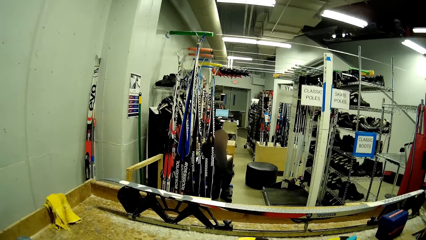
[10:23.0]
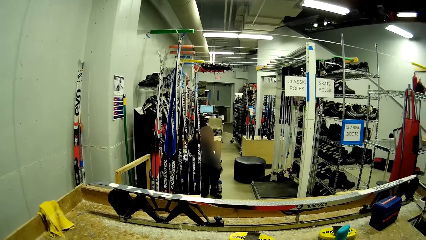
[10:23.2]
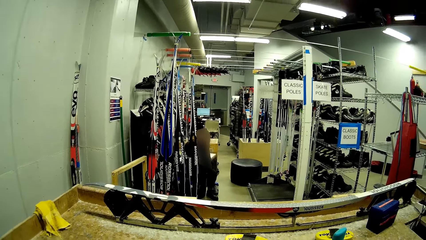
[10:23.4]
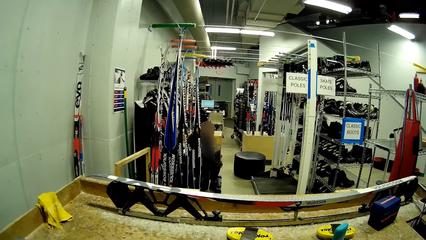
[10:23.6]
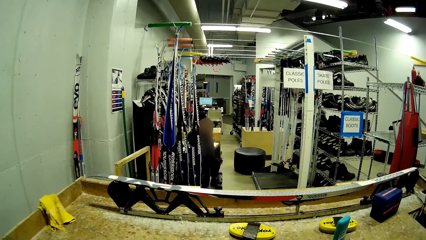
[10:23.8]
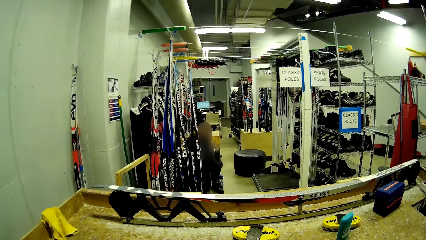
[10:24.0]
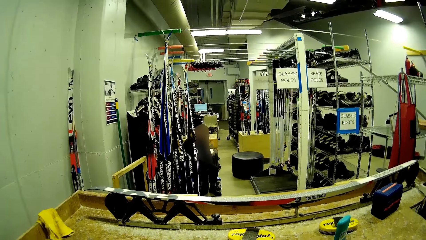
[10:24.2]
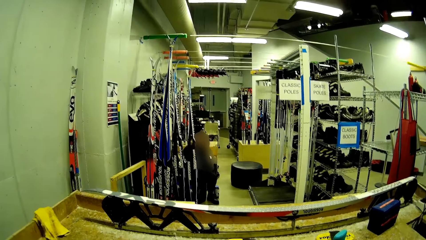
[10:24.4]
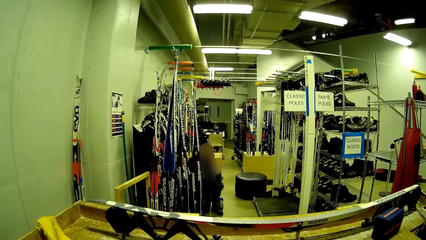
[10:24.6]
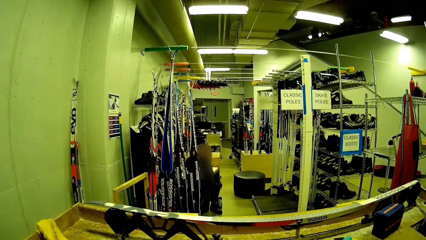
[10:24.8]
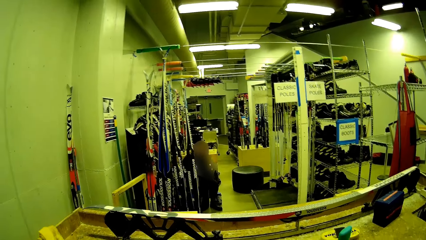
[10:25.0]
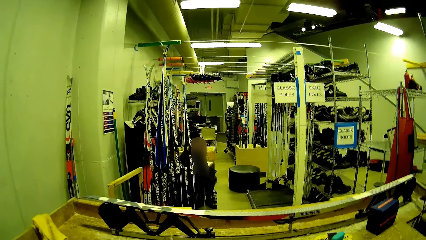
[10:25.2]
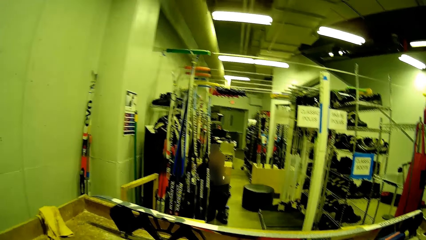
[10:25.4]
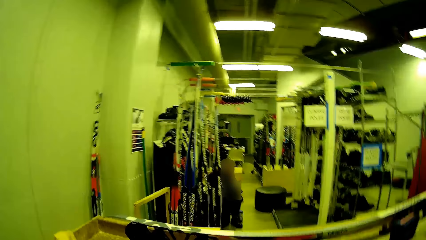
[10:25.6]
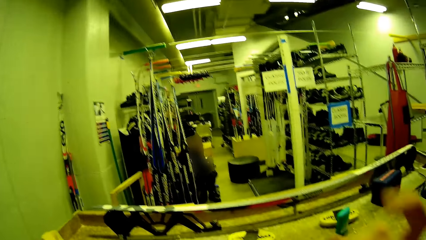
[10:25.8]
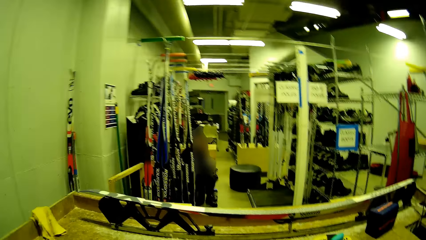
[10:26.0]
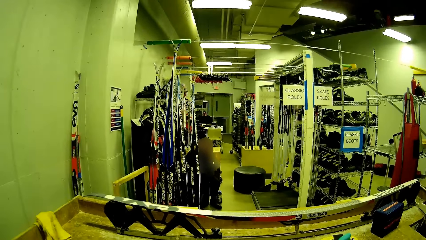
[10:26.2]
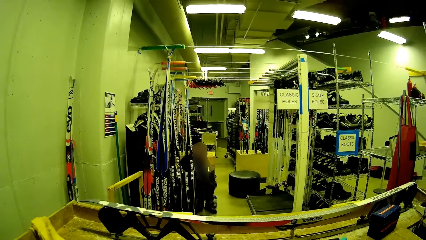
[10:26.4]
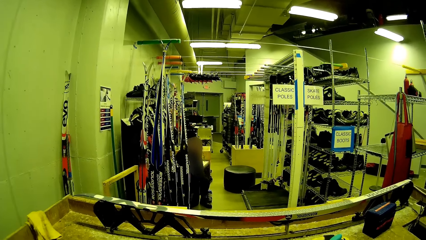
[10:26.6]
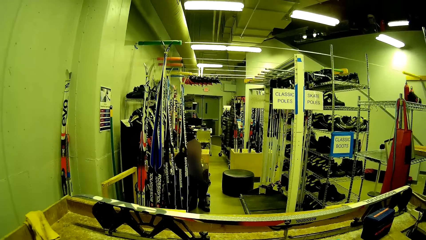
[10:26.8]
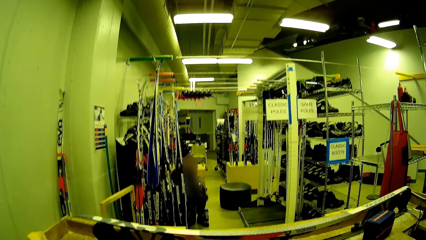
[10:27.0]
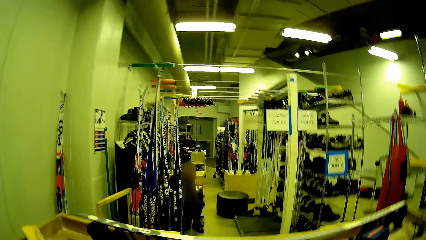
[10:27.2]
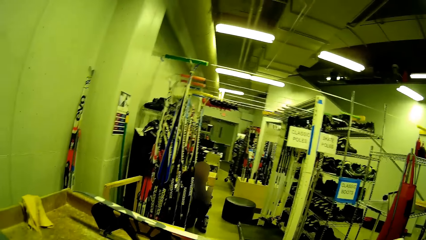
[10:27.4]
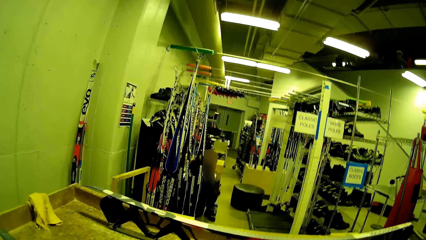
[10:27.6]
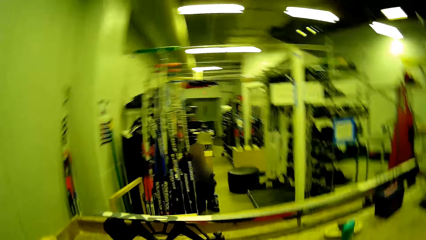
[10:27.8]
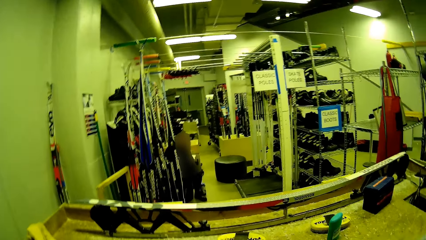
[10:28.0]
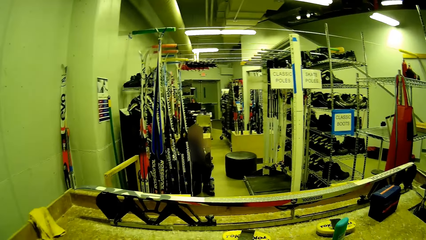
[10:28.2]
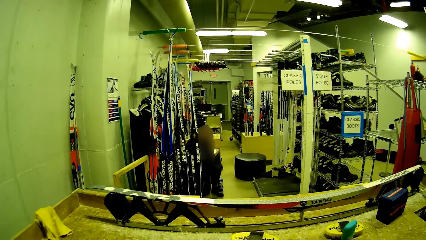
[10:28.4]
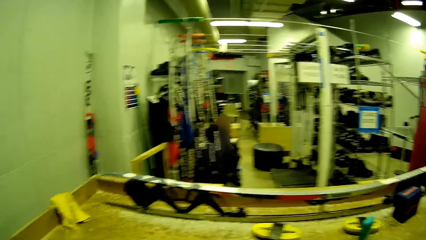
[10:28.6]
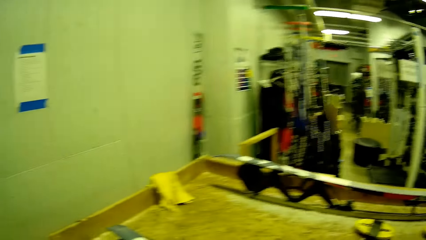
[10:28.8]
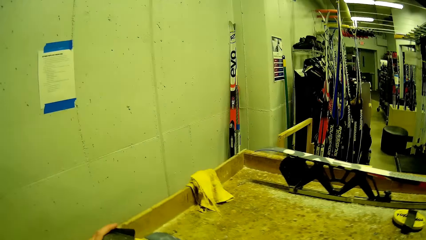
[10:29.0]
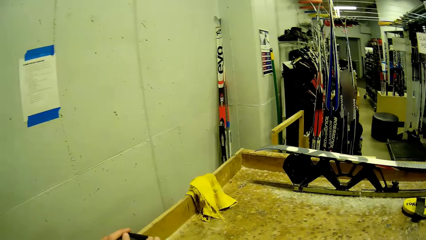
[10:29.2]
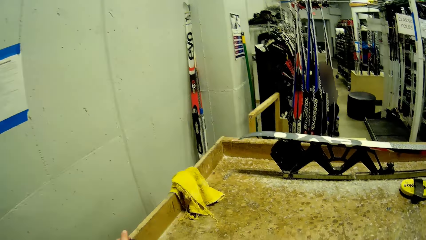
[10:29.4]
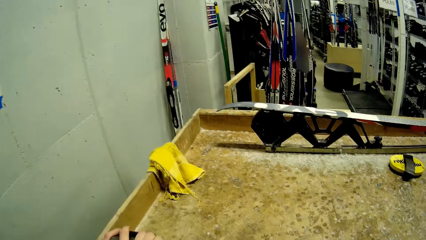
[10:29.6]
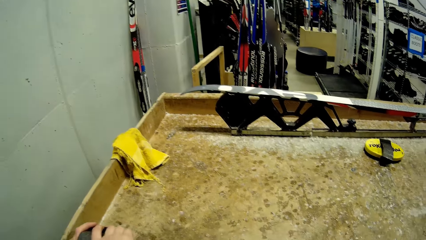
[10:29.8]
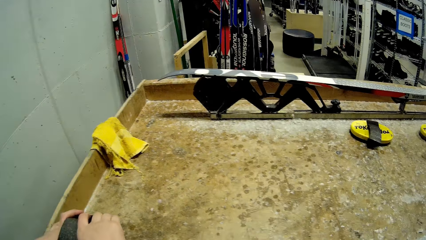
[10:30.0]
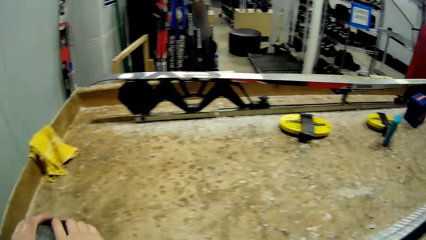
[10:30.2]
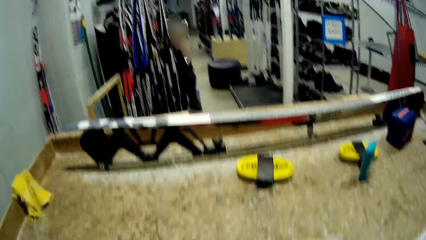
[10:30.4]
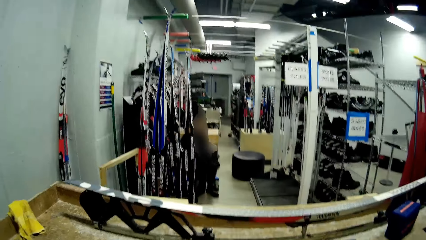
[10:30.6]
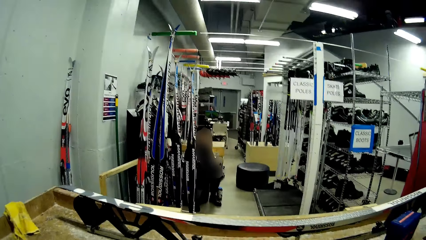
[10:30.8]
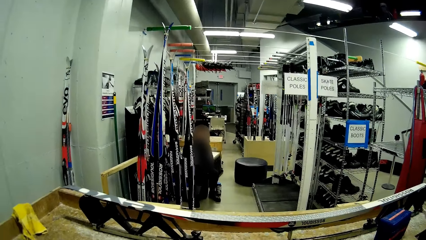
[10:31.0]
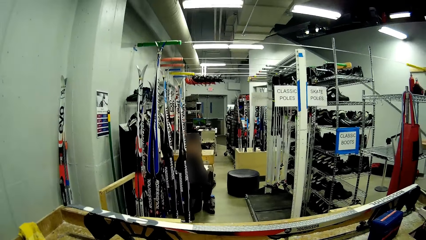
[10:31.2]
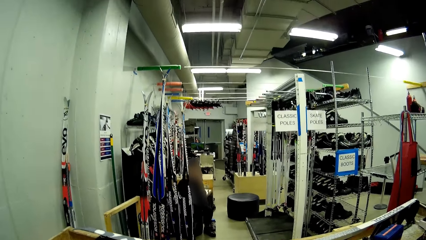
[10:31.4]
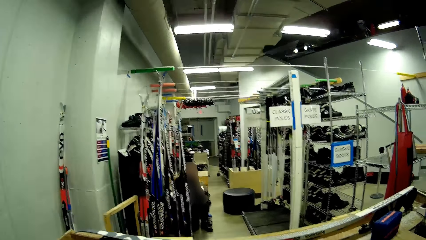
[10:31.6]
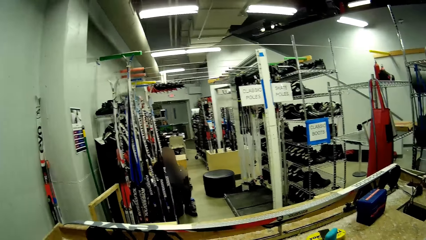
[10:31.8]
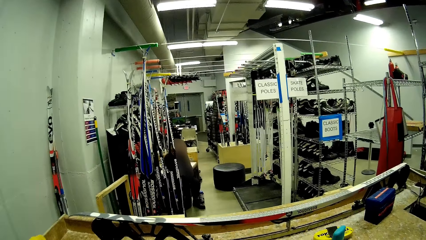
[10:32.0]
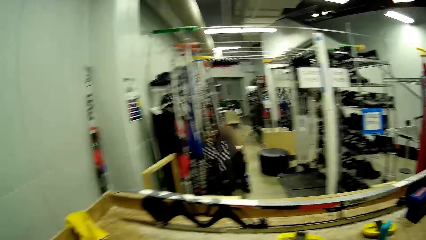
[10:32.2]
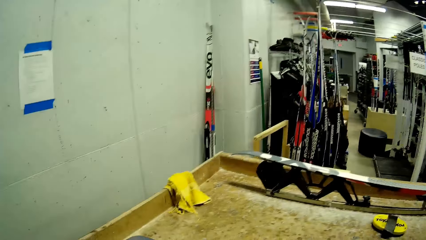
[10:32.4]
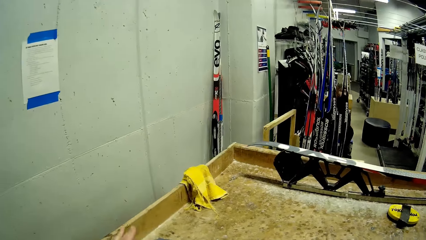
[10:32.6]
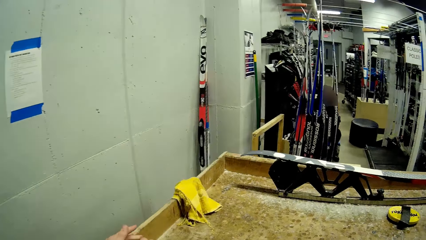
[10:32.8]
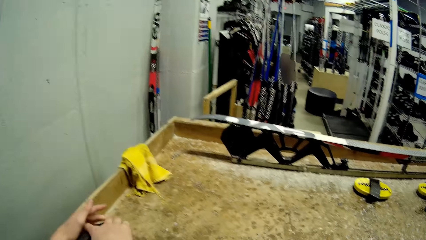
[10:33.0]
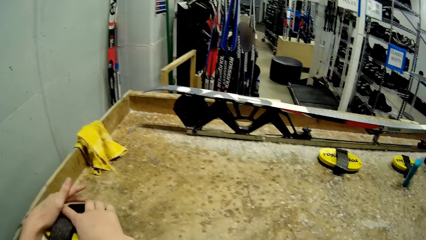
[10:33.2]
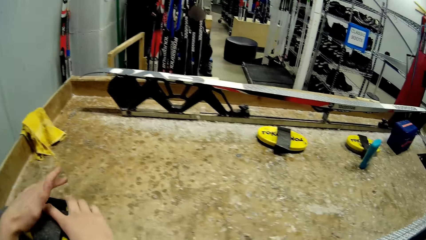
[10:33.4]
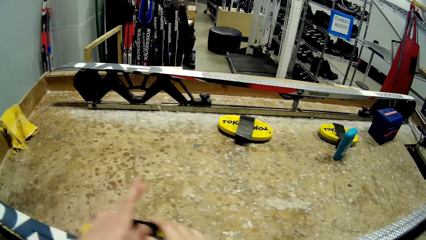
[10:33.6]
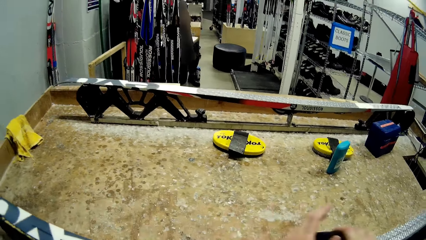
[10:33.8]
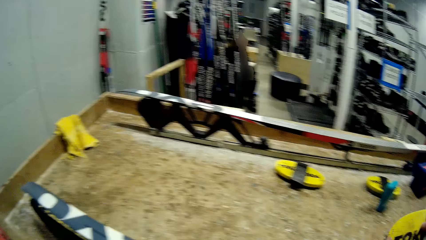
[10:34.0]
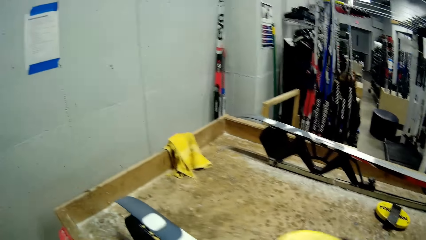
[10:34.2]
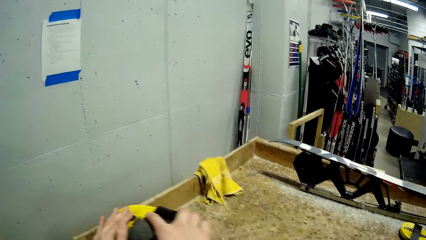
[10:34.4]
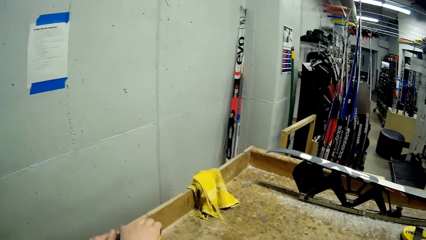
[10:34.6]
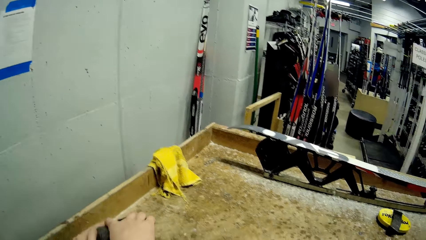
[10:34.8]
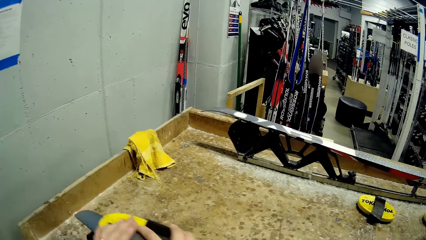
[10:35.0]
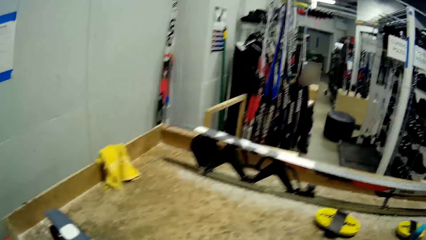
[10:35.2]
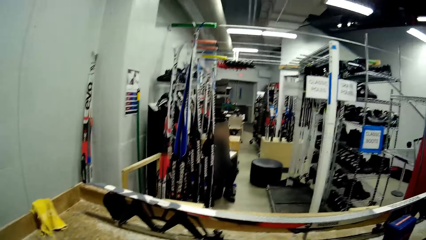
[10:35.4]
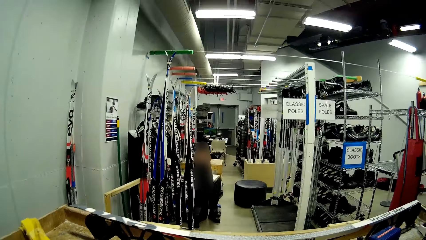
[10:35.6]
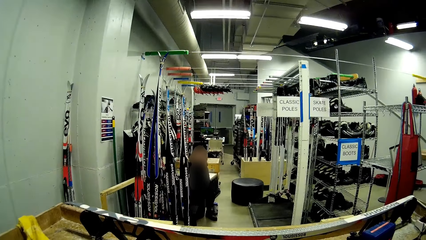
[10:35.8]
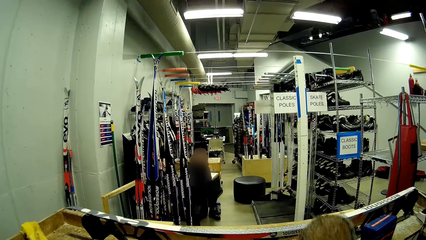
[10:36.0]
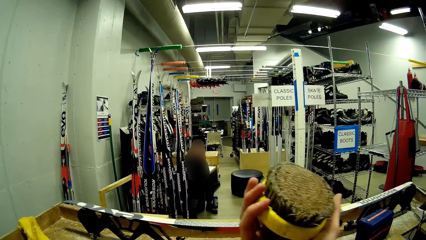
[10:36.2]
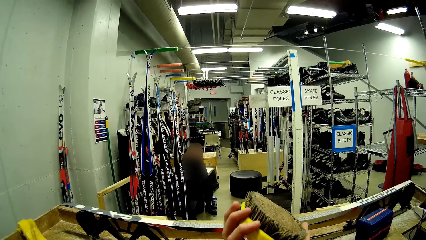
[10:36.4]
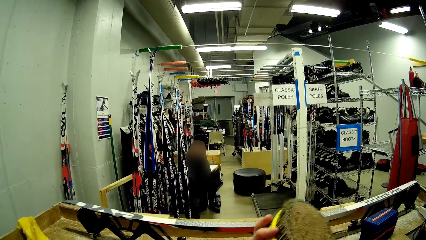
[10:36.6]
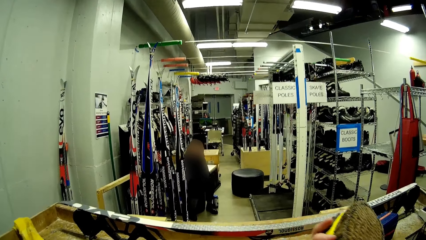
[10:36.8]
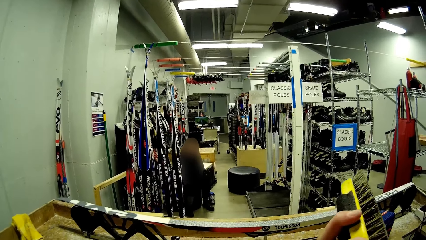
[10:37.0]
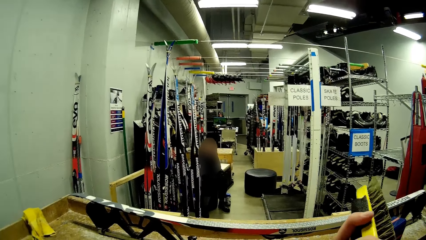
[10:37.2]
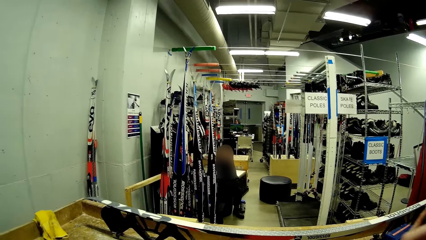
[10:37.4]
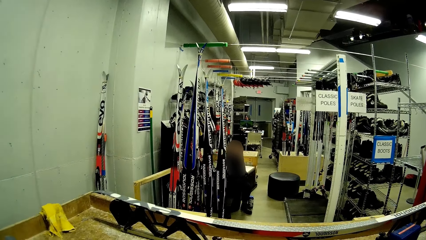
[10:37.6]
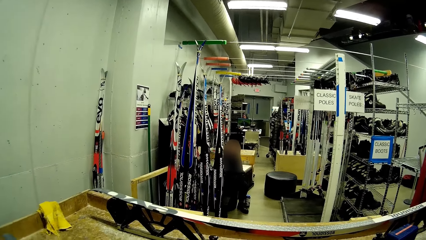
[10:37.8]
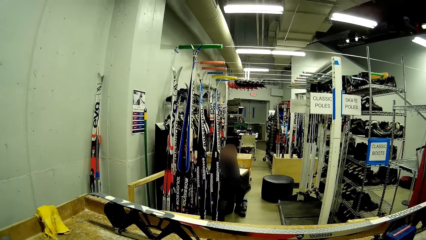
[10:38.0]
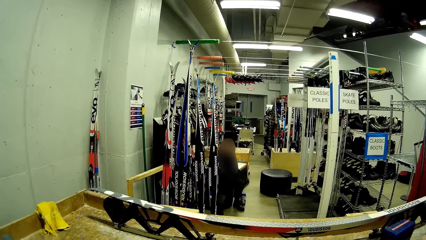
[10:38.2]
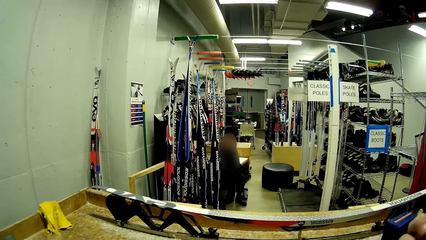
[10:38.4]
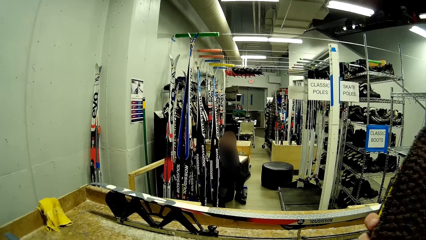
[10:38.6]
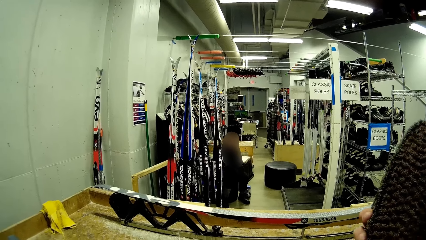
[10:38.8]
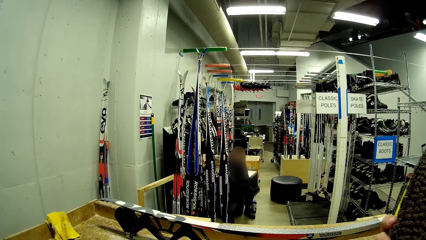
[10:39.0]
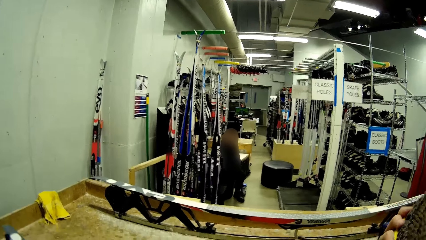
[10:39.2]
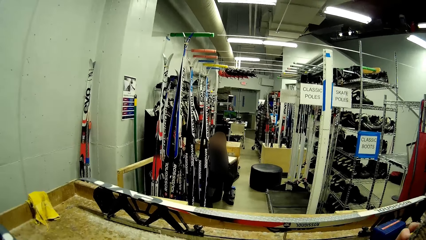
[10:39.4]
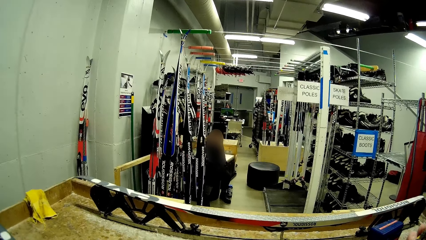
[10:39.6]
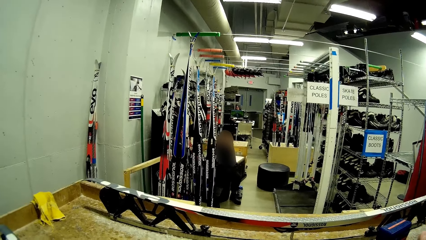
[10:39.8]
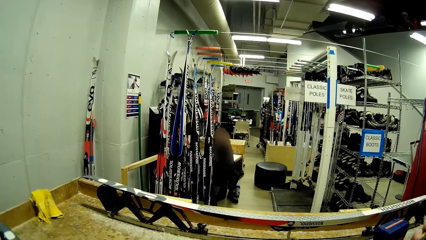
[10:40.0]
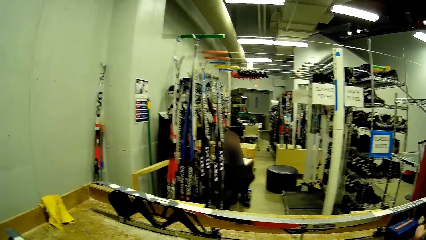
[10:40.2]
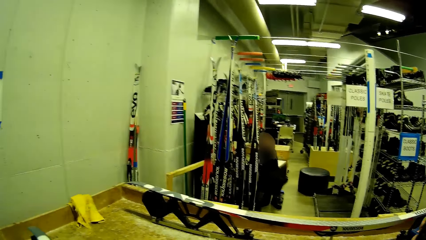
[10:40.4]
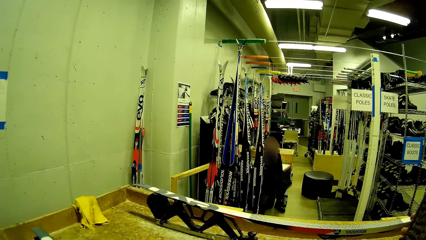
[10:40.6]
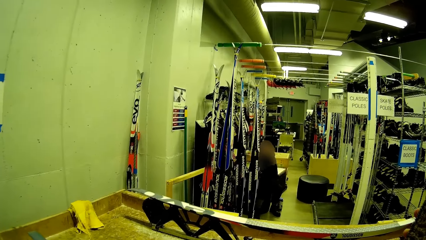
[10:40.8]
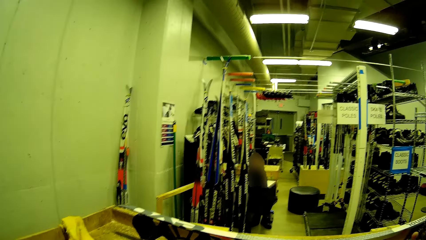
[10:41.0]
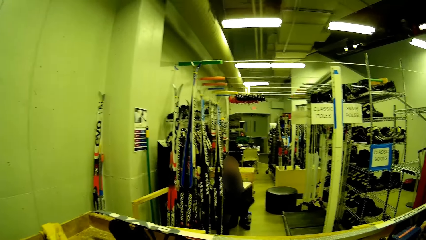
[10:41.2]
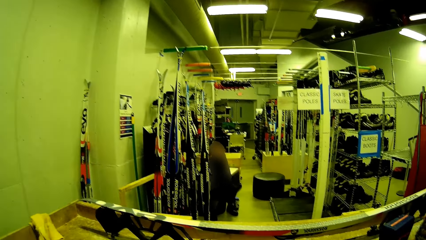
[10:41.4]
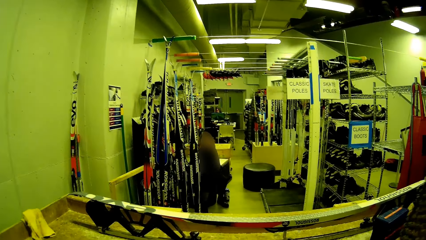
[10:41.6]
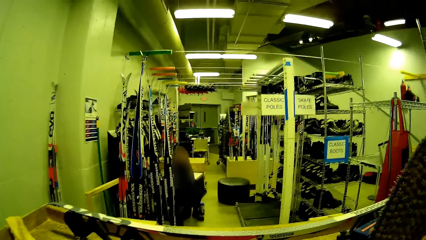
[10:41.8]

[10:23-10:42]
The camera wearer brushes a ski with the brush with both hands. He smoothens the poles with the brush and holds the brush in his right hand.
